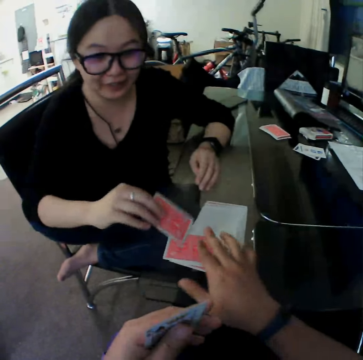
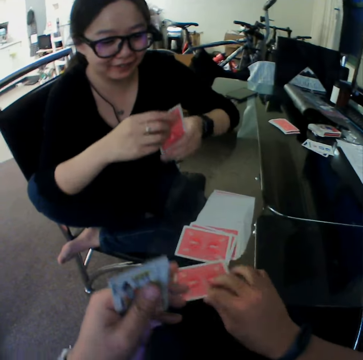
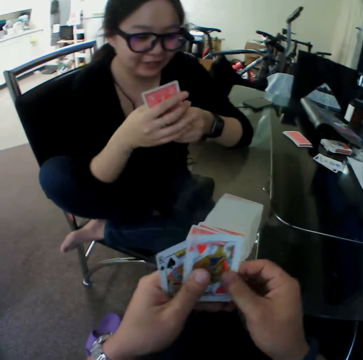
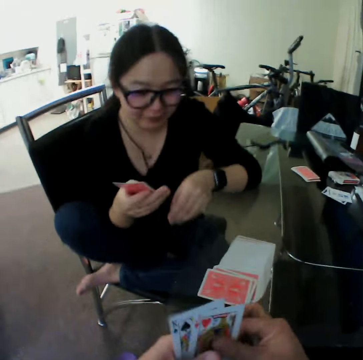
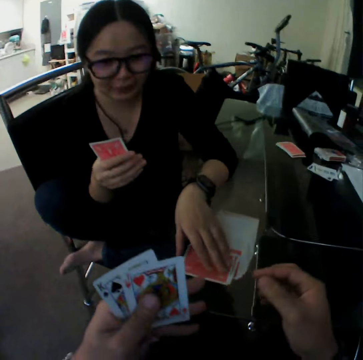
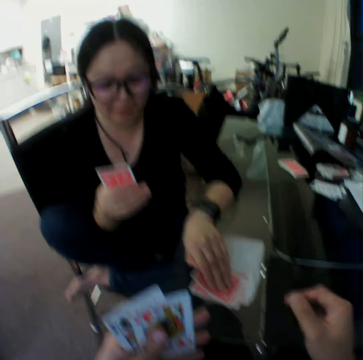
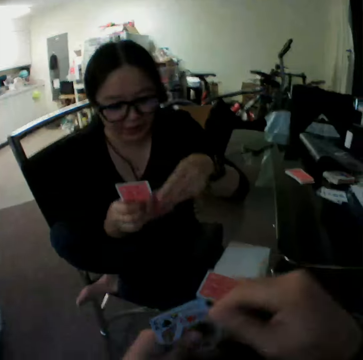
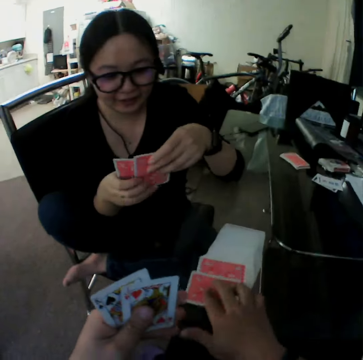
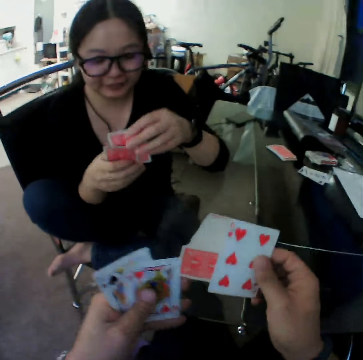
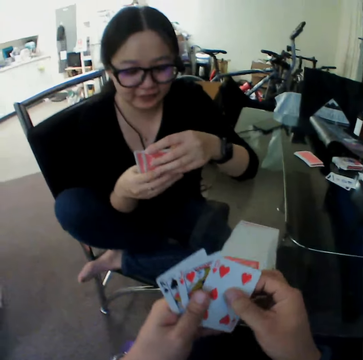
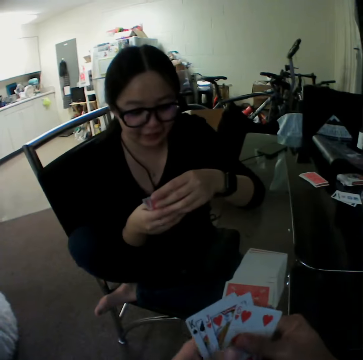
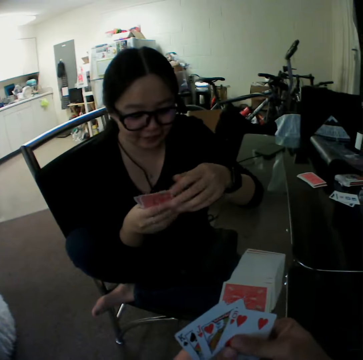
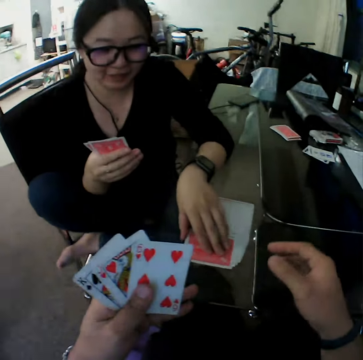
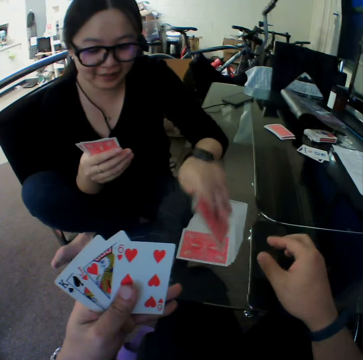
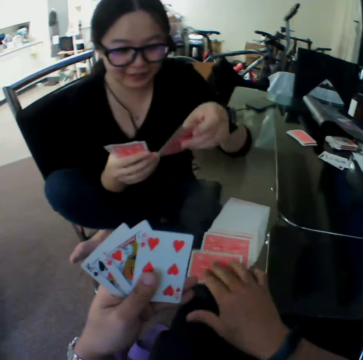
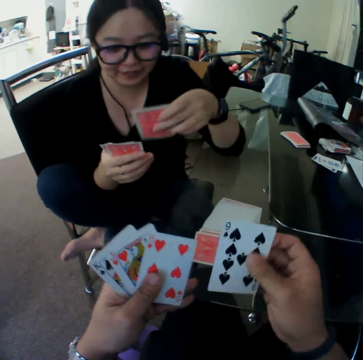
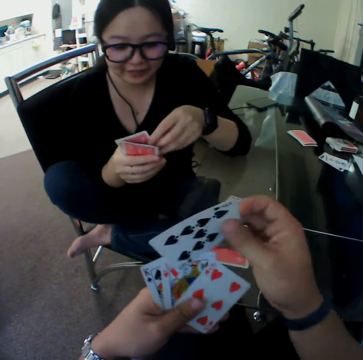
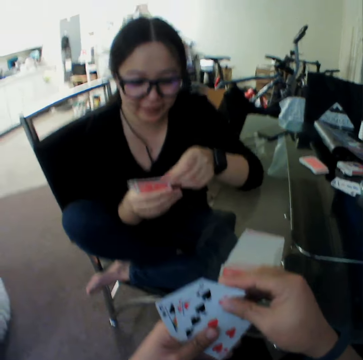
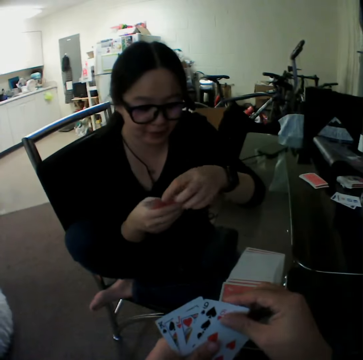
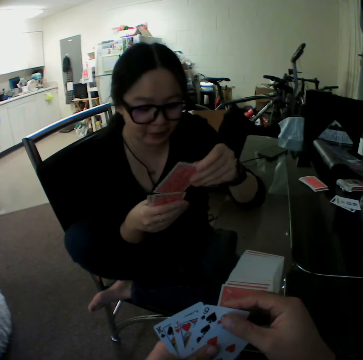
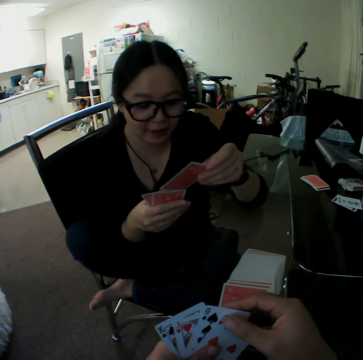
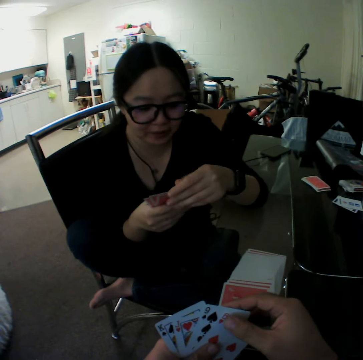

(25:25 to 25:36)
The camera wearer picks a card from the spread cards with his right hand. A woman picks a card from the spread cards with her left hand. The camera wearer picks a card from the spread cards with his right hand. The woman picks a card from the spread cards with her left hand. The camera wearer picks a card from the spread cards with his right hand.

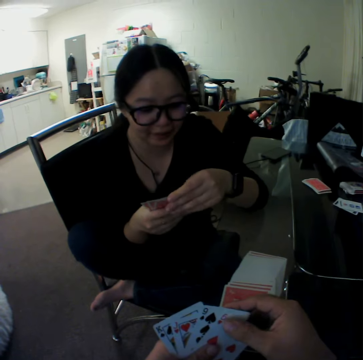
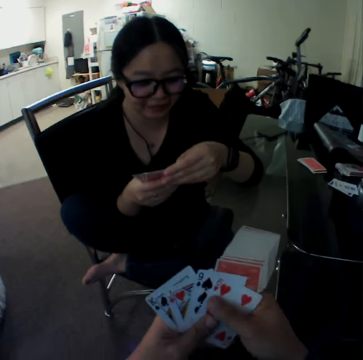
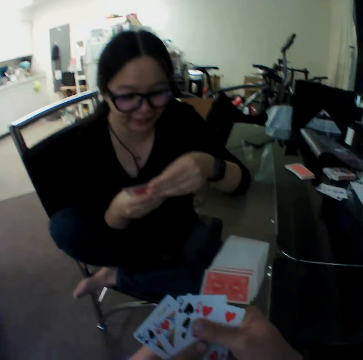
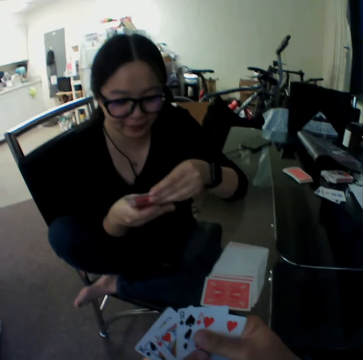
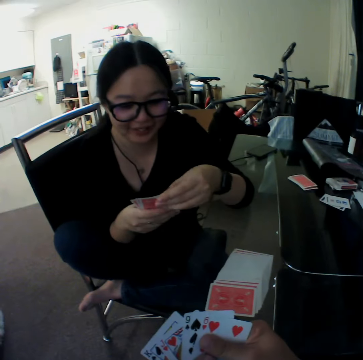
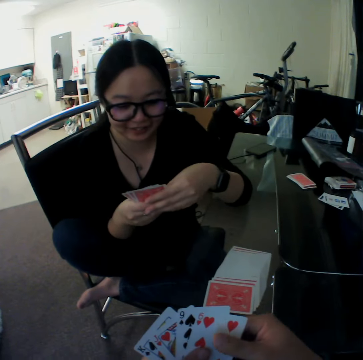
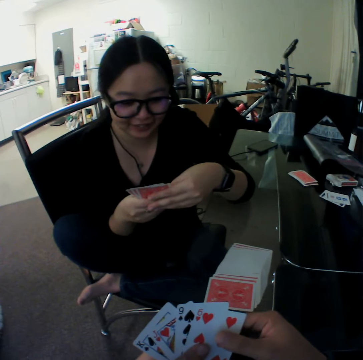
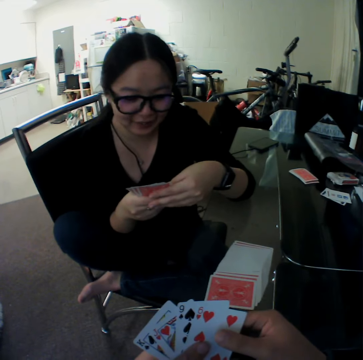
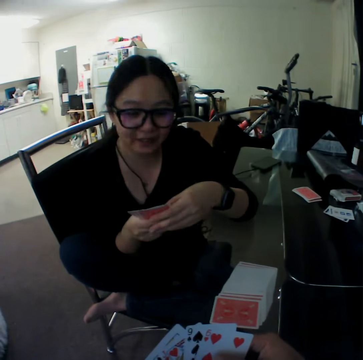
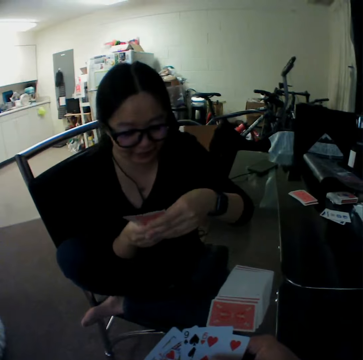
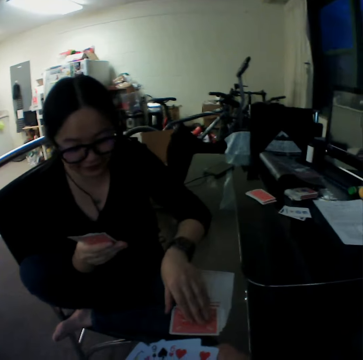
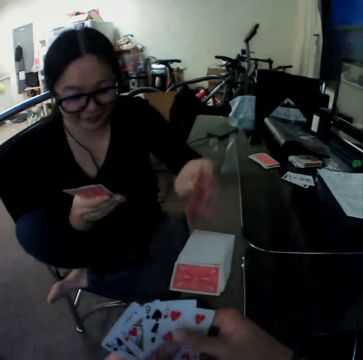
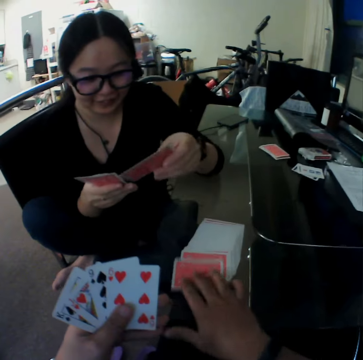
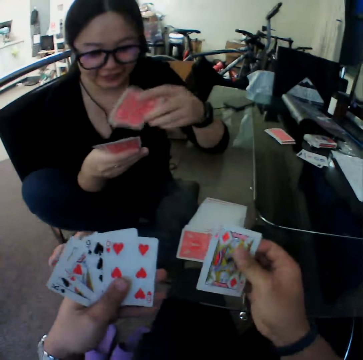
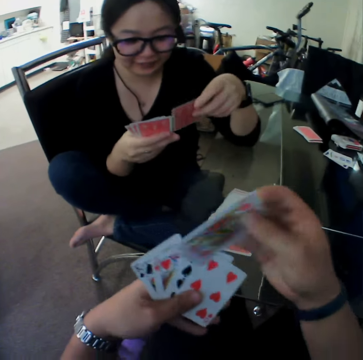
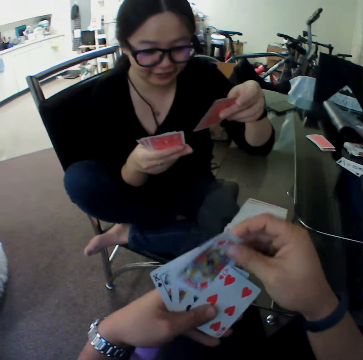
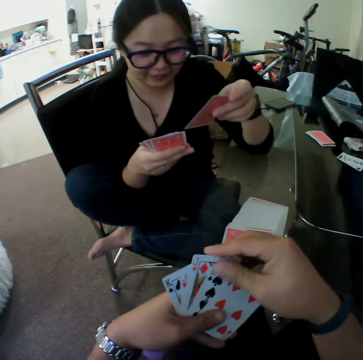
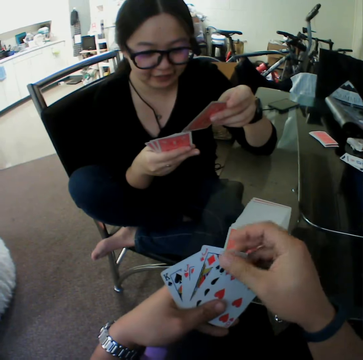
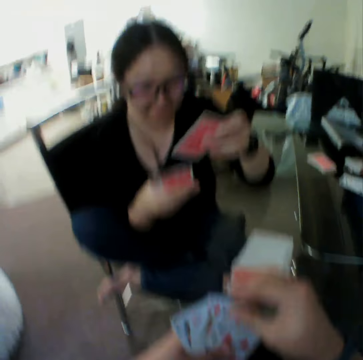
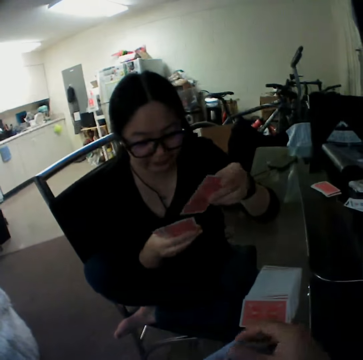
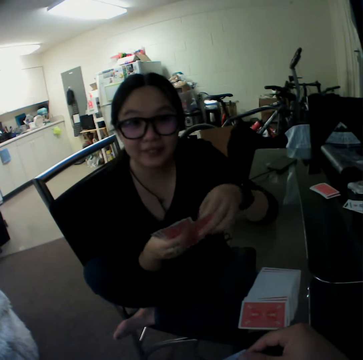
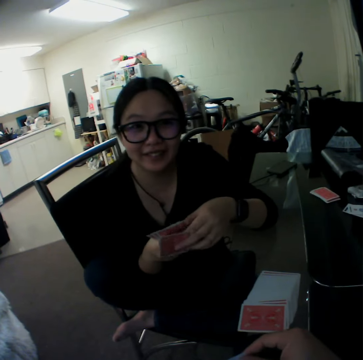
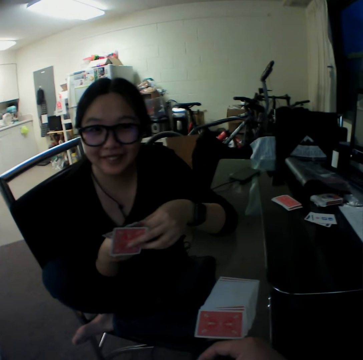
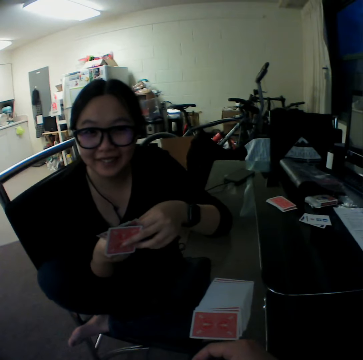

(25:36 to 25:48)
A woman picks a card from the spread cards with her left hand. The camera wearer picks a card from the spread cards with his right hand.

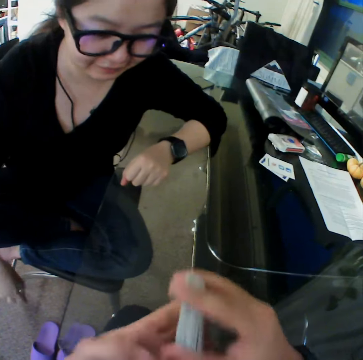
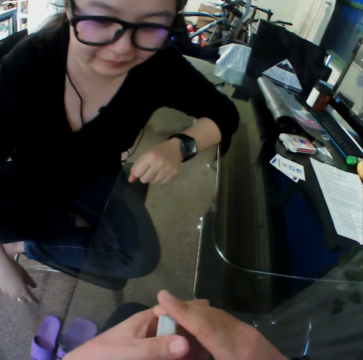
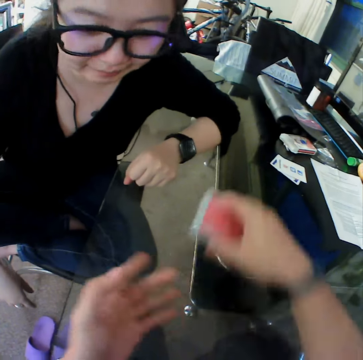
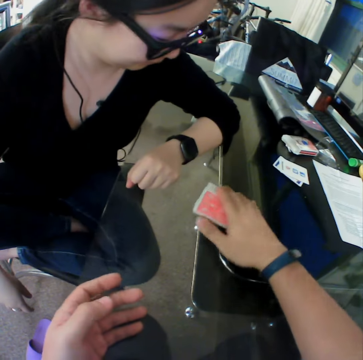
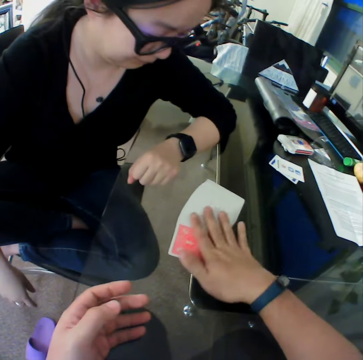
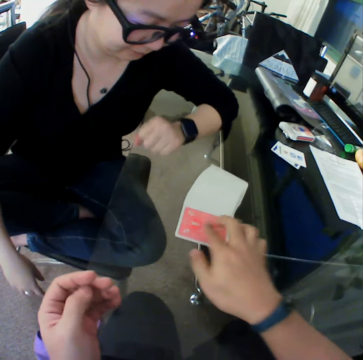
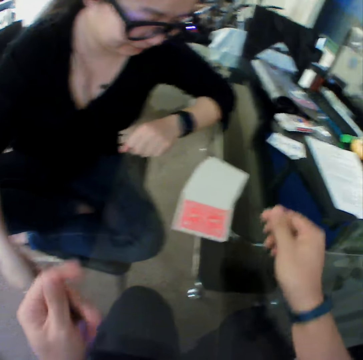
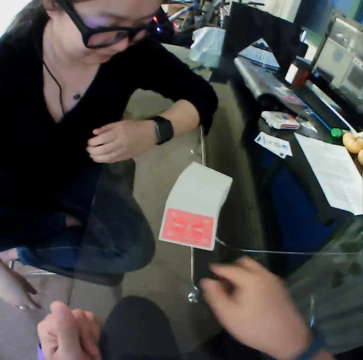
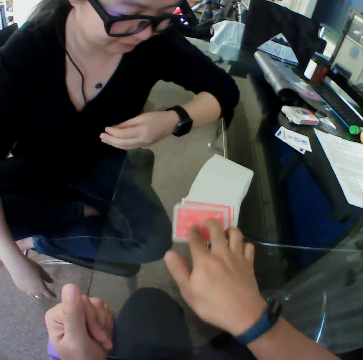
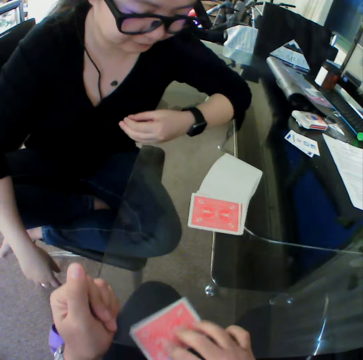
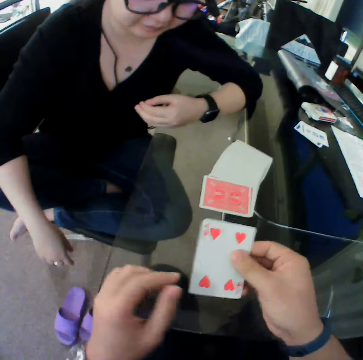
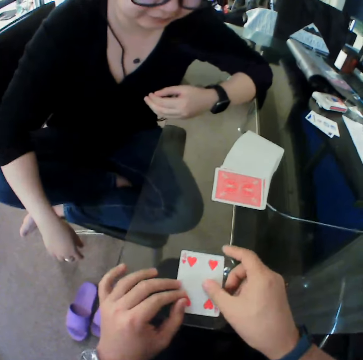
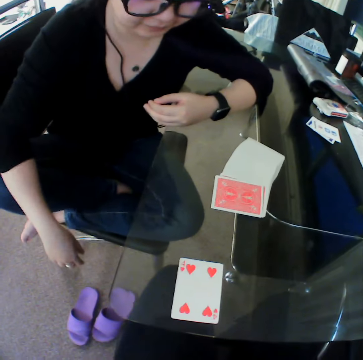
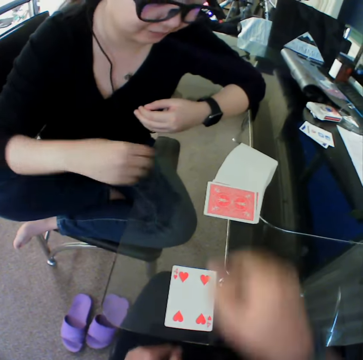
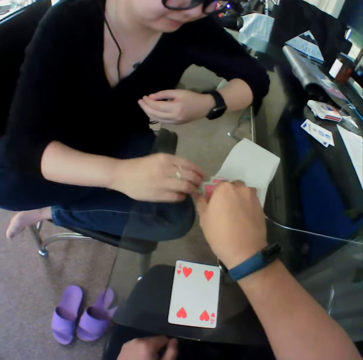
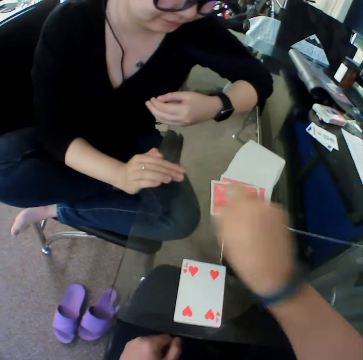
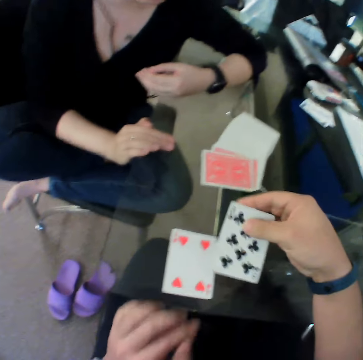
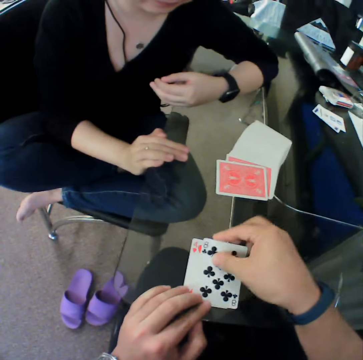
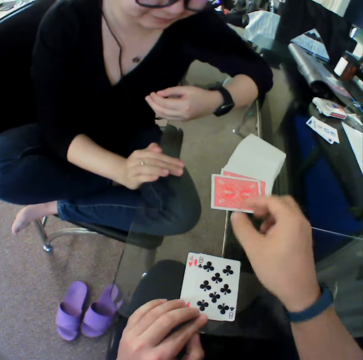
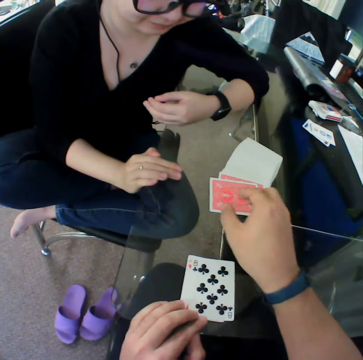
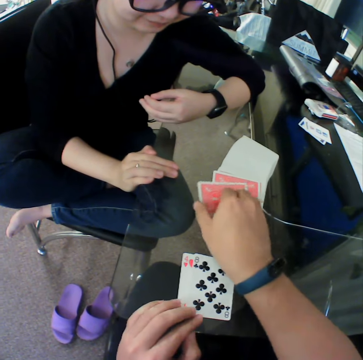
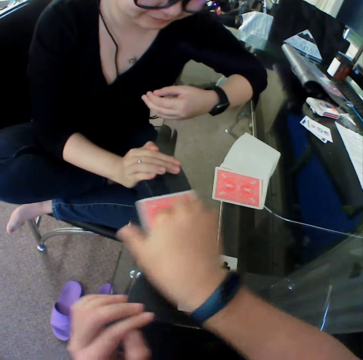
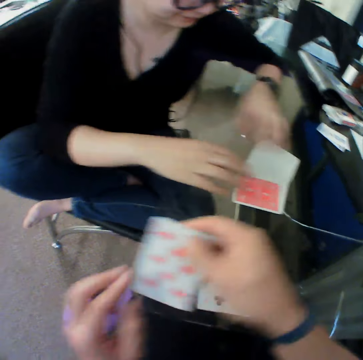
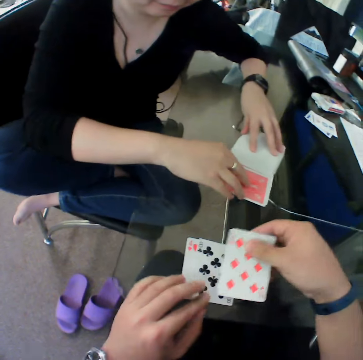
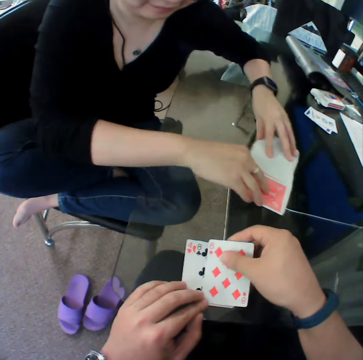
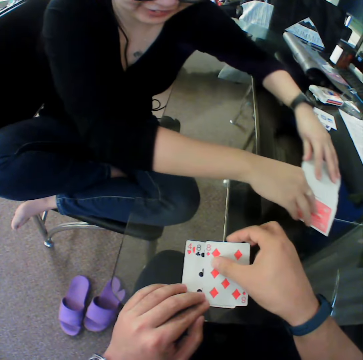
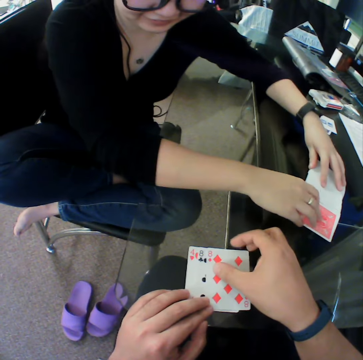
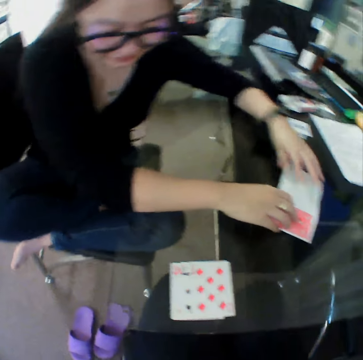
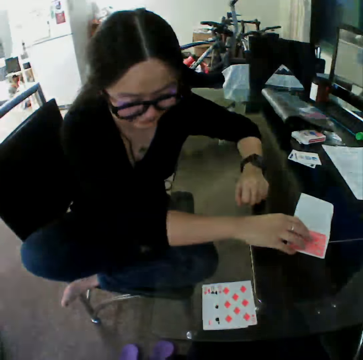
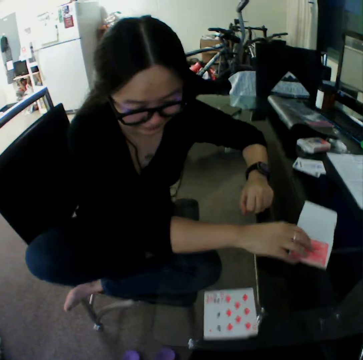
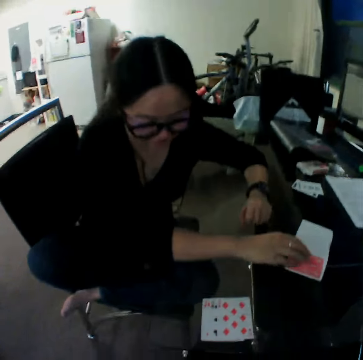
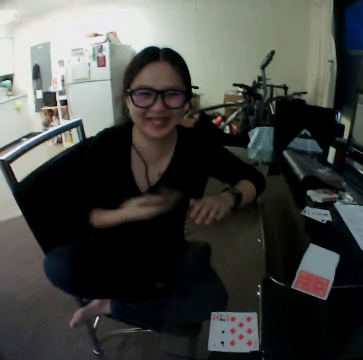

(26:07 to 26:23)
The camera wearer spreads out cards on the table with his right hand. He places the cards on the table. He moves the cards from the spread cards on the table towards him with his right hand. He picks the card. He places the card on the table. He picks the card. He places the card on the table. He picks the card. The woman moves the cards on the table with her hands. The camera wearer places the card on the table.
